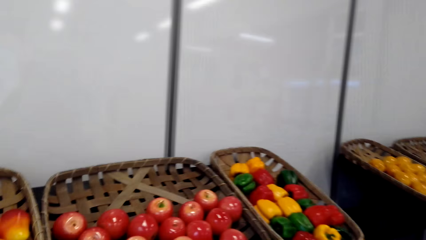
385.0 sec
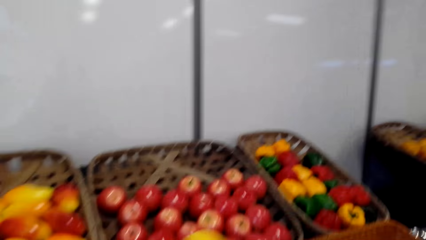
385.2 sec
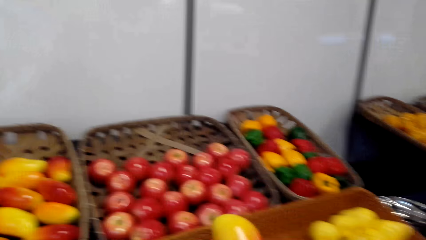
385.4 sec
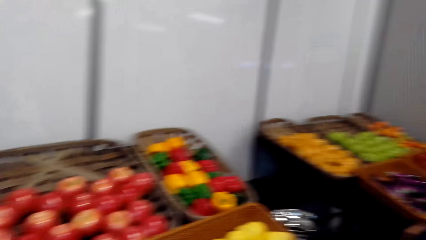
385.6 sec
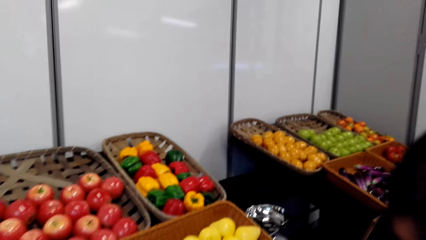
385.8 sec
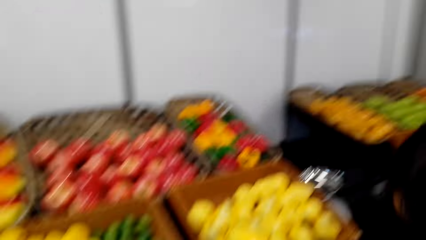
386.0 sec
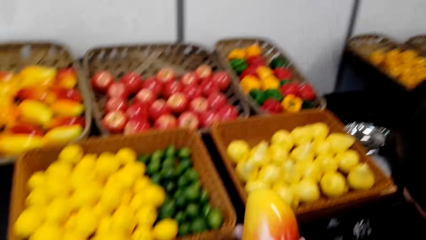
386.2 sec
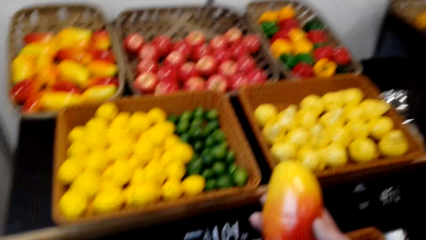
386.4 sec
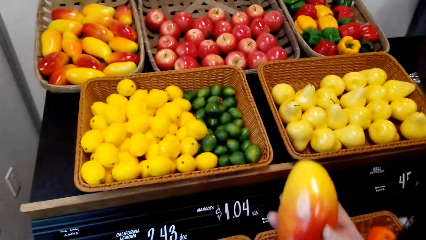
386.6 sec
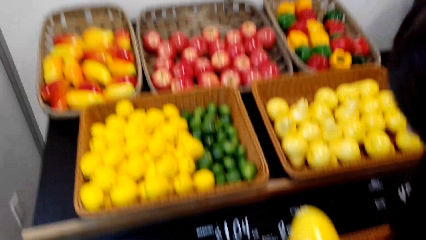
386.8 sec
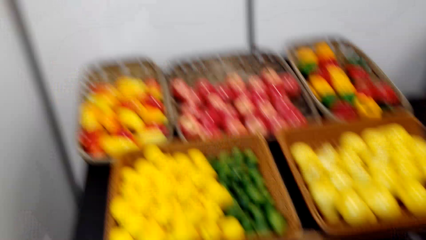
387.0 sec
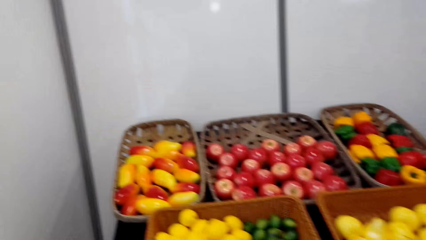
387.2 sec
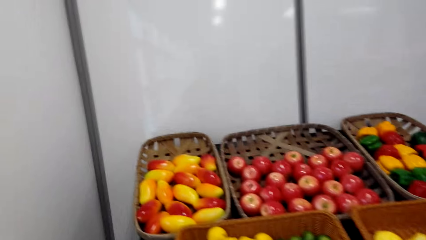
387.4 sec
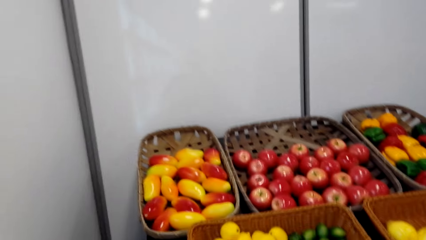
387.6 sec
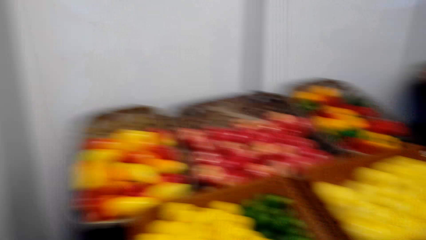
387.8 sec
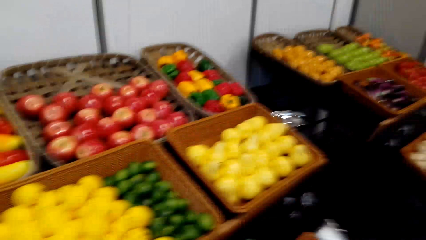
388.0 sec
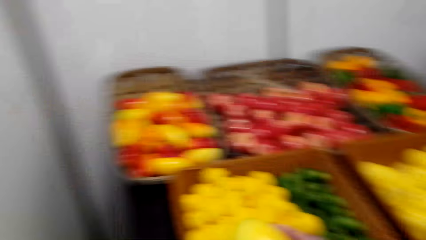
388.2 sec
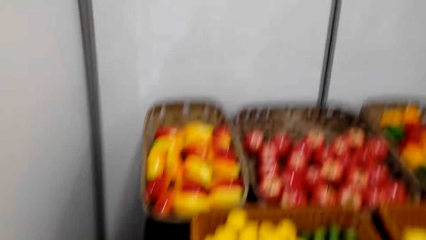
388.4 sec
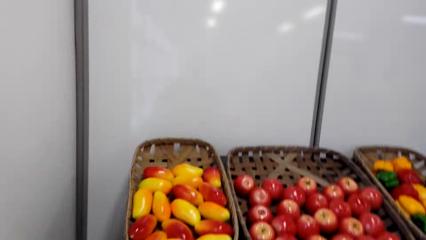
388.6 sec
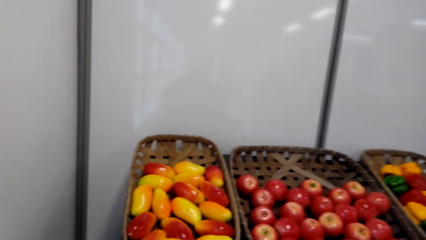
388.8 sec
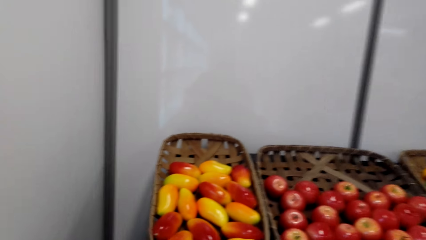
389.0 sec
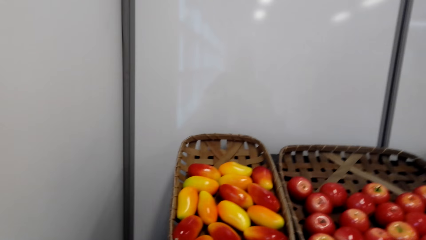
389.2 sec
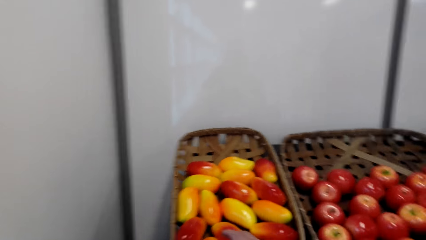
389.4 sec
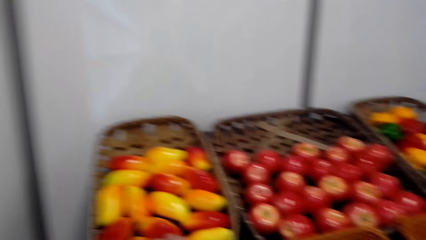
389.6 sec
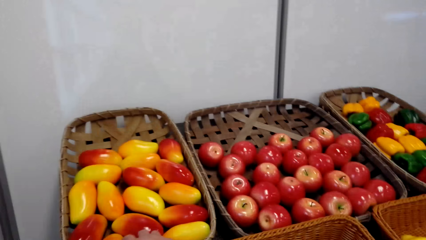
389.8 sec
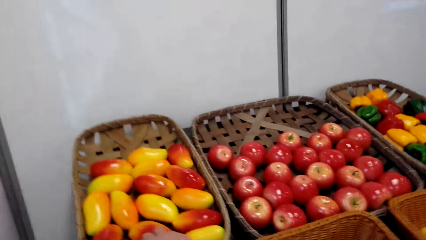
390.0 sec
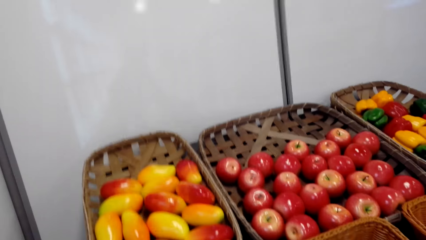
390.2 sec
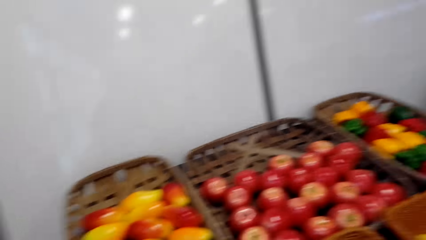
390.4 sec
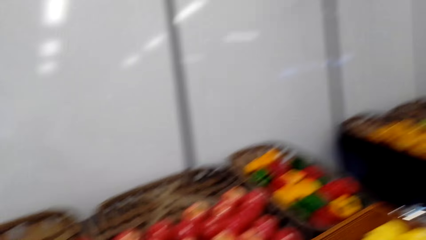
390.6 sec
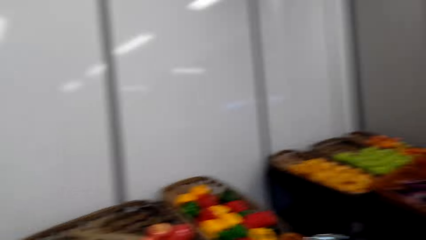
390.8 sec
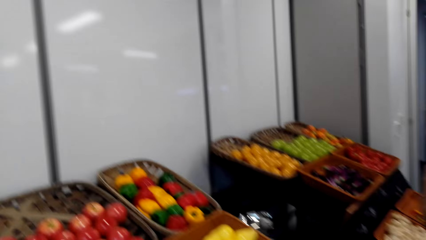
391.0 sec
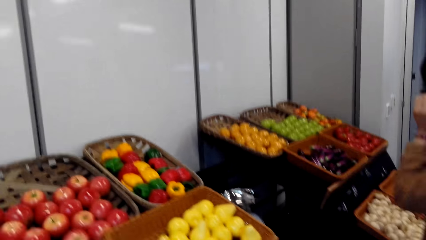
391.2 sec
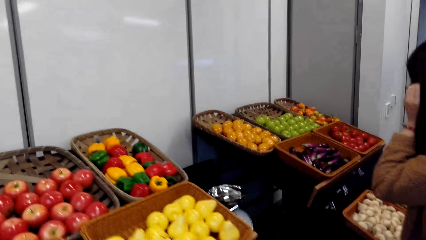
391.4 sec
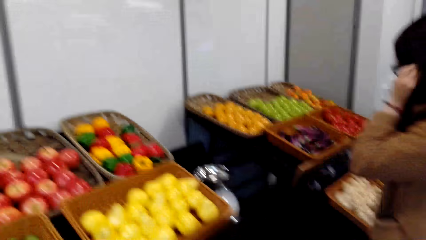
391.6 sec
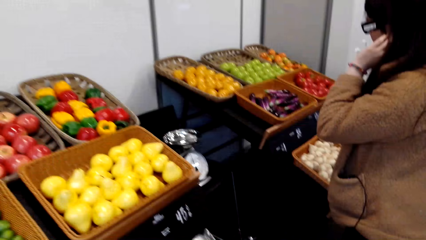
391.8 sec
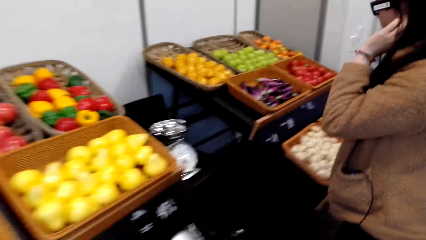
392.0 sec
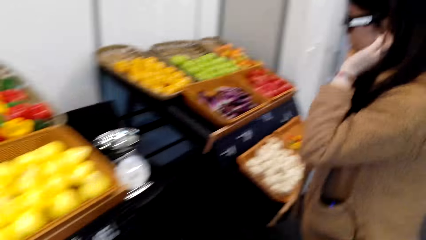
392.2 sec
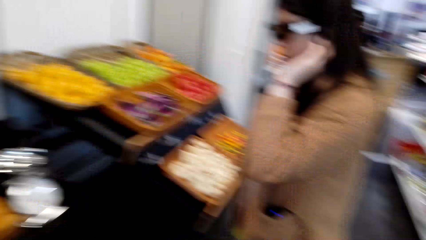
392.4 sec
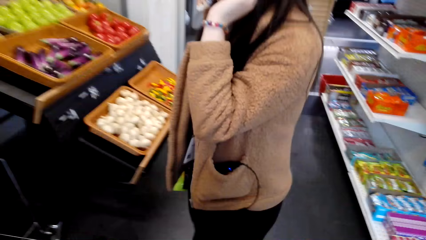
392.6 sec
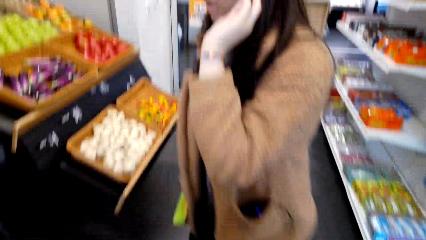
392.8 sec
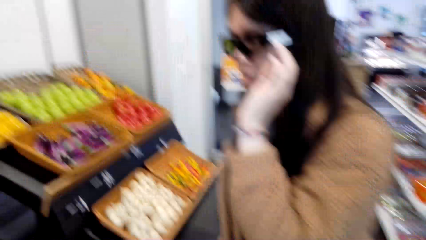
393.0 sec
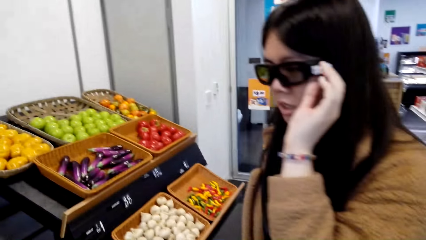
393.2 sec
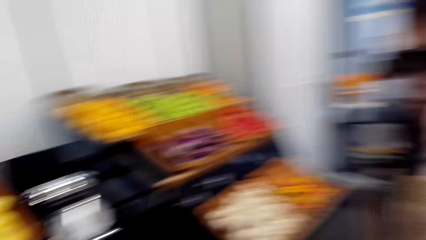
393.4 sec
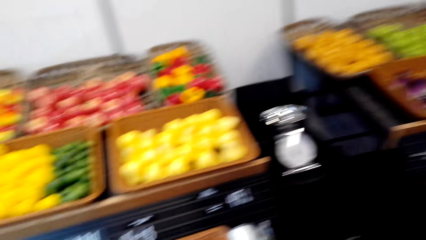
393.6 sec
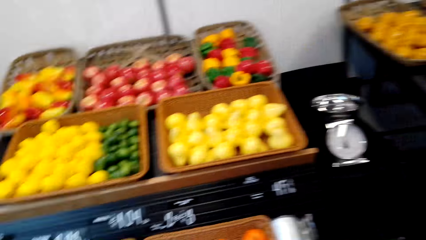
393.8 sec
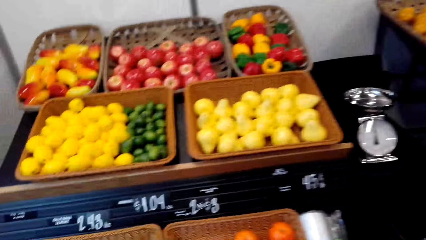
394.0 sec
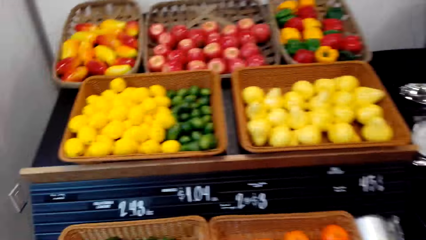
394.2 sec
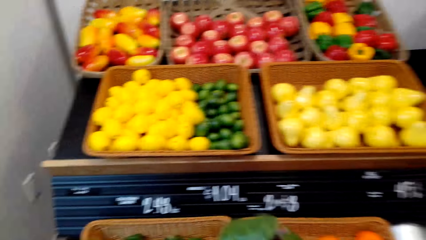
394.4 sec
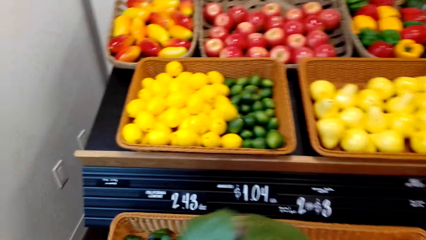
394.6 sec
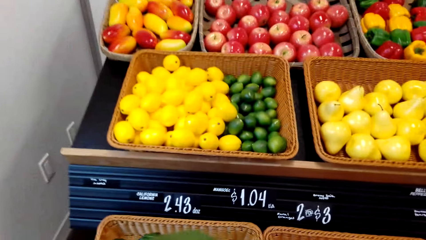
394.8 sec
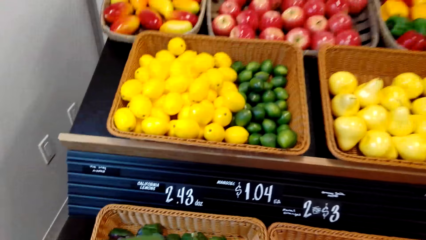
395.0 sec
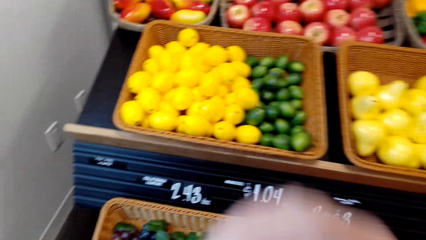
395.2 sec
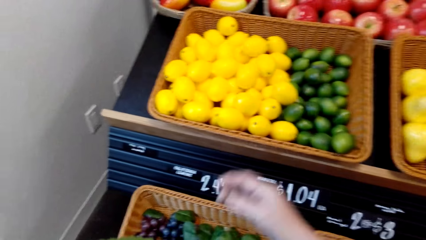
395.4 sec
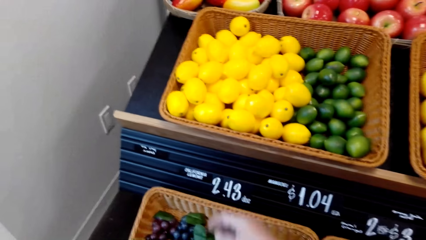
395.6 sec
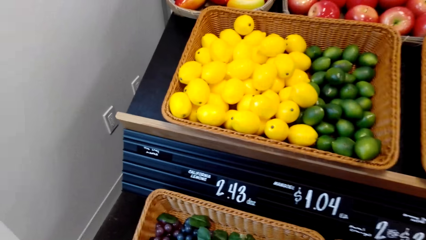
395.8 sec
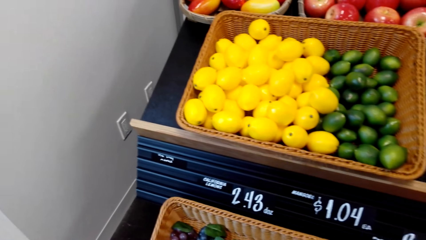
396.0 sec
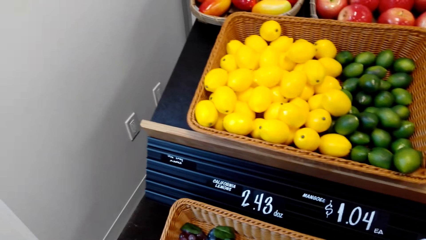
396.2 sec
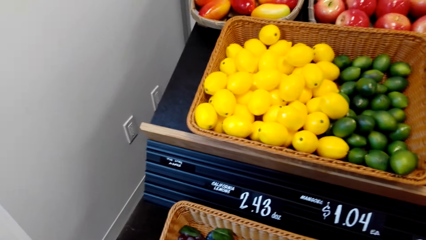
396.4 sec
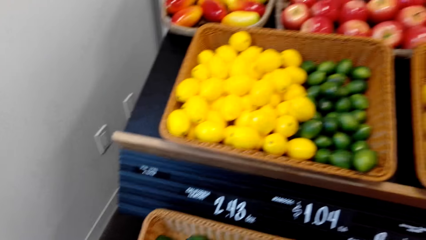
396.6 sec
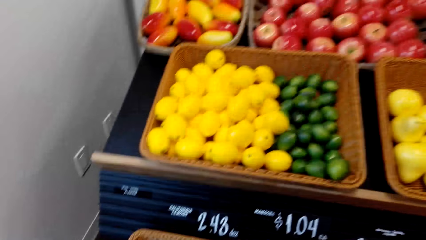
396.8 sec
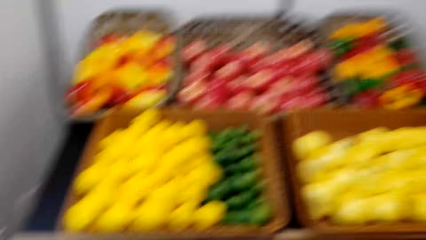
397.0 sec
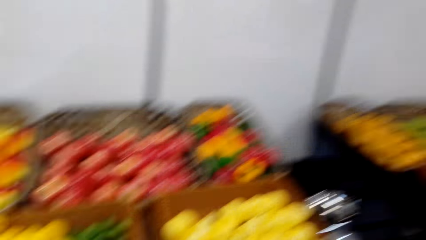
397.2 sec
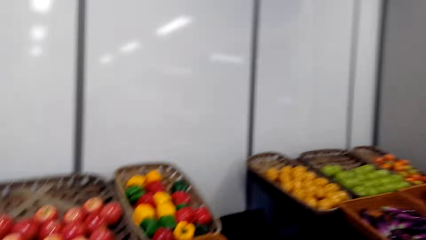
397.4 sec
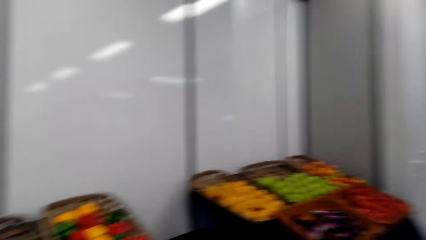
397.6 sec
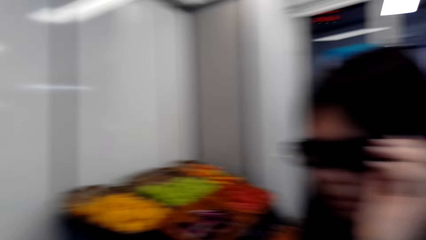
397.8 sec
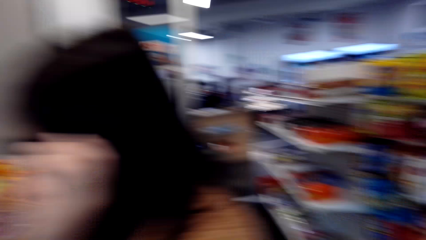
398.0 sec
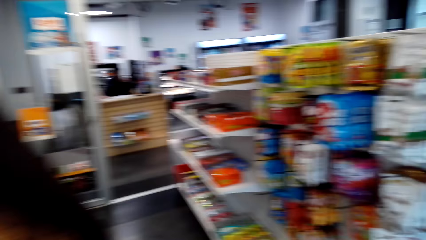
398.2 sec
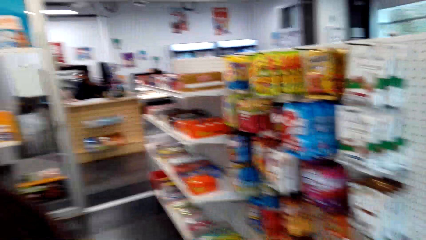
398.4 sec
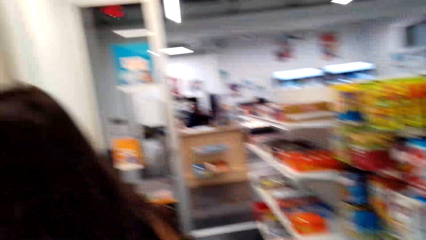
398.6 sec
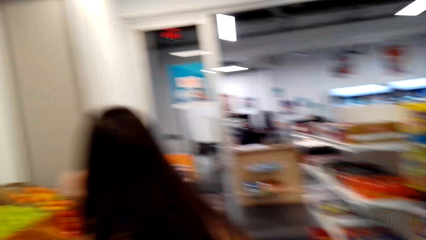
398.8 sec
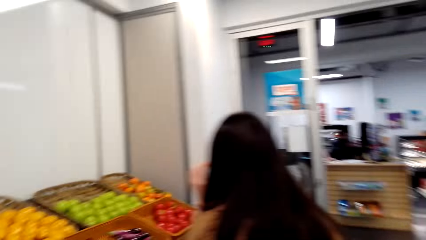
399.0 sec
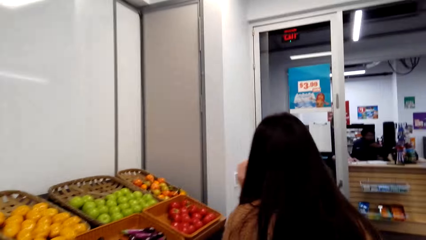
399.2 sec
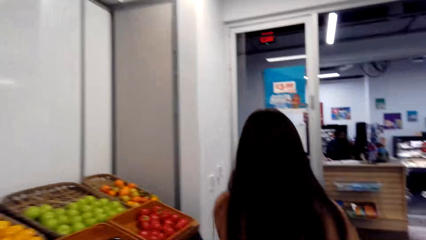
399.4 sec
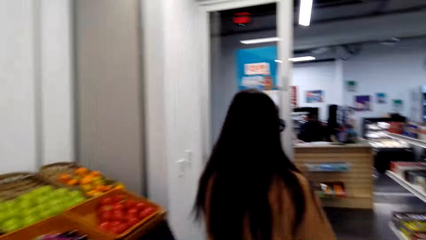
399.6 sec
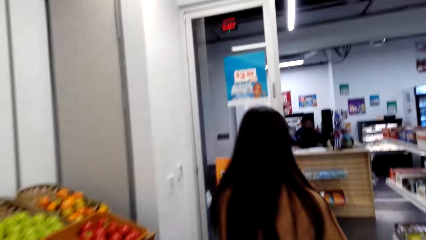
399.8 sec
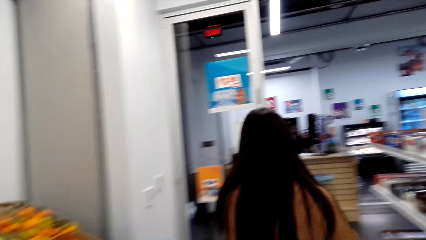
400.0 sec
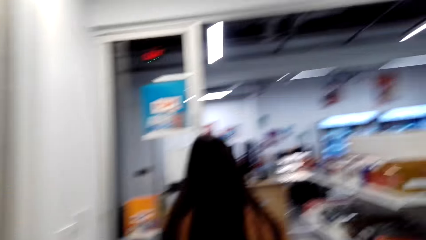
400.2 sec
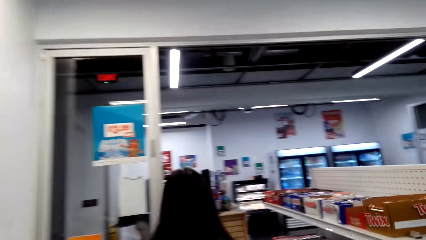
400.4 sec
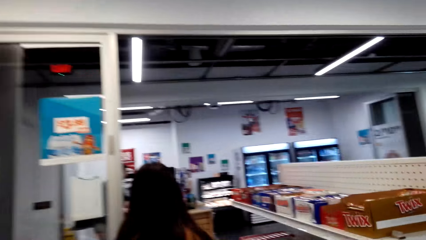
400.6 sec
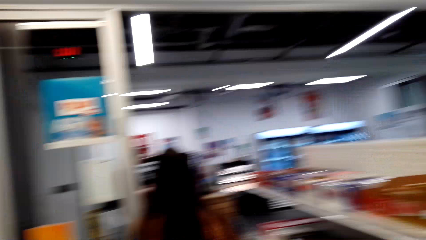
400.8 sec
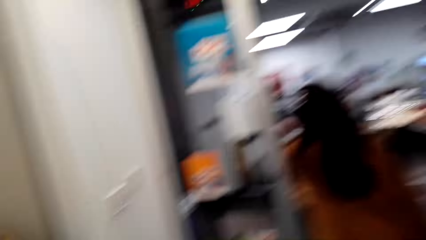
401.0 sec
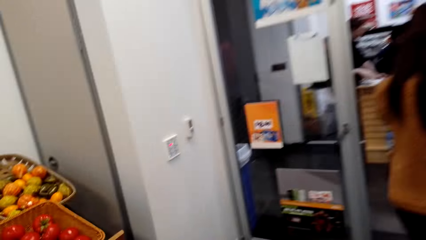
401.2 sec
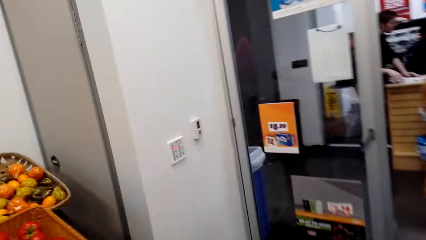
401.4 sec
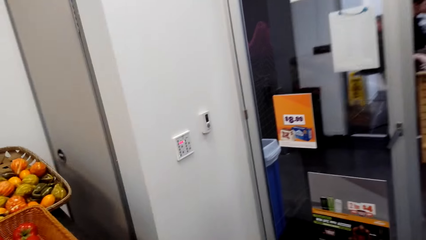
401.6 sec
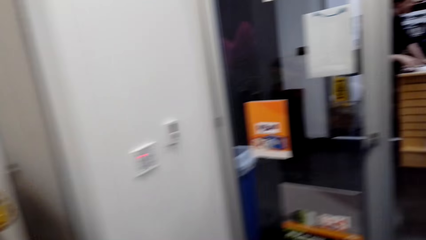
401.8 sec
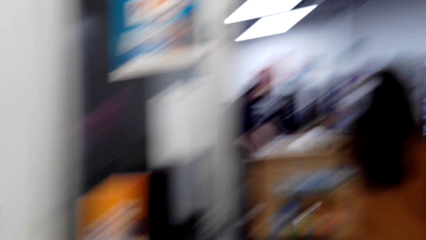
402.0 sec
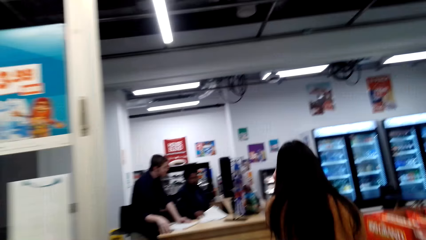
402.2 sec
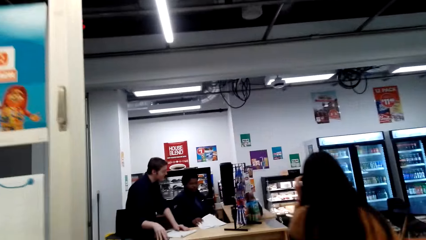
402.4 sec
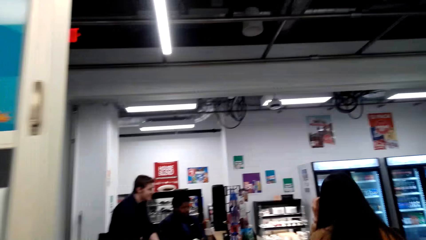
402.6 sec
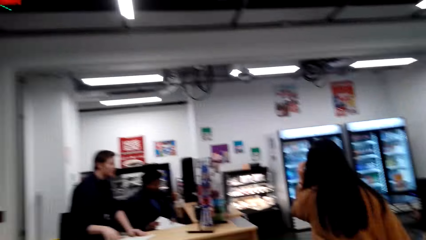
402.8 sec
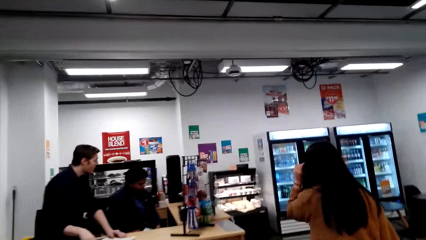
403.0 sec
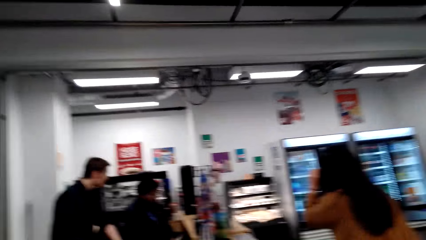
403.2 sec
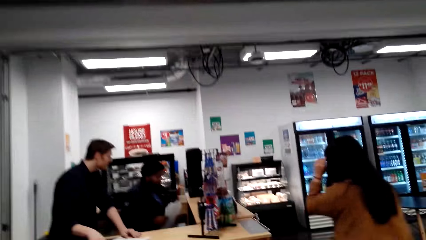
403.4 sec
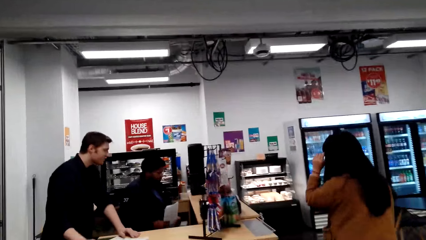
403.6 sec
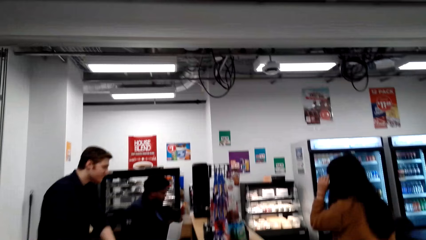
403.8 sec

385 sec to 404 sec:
The camera wearer picks up a mango from the shelf. They touch something. They look around. The lady talks with the camera wearer. She talks with the camera wearer again. The camera wearer looks around. The lady looks around. The camera wearer speaks to the lady. They move hands. The lady talks with the camera wearer. The camera wearer talks with the lady. They look around. They walk in the supermarket. The lady walks around.
